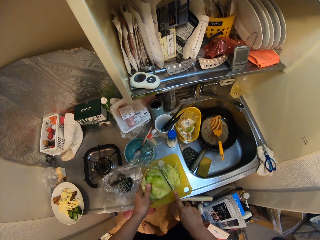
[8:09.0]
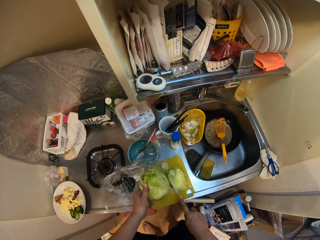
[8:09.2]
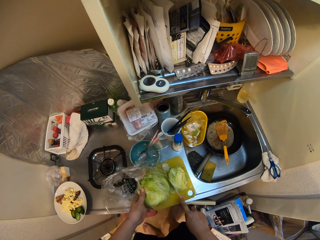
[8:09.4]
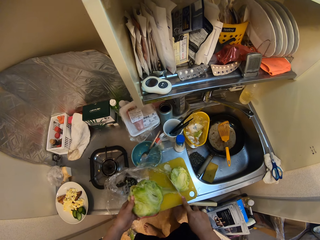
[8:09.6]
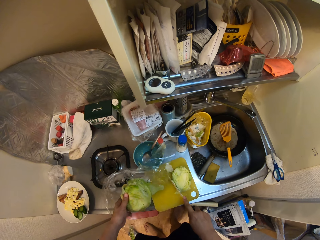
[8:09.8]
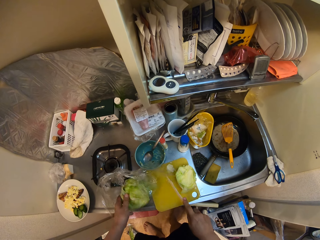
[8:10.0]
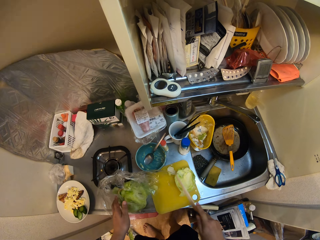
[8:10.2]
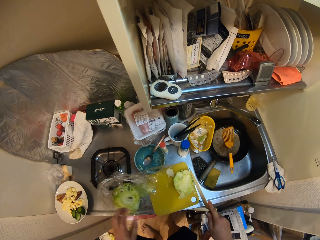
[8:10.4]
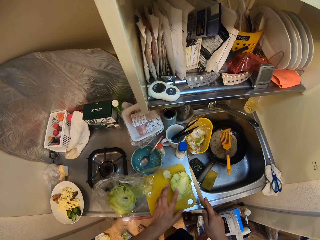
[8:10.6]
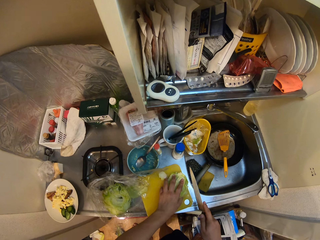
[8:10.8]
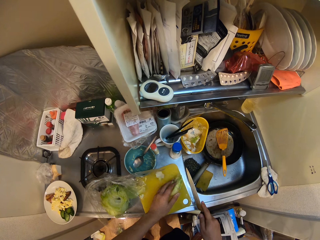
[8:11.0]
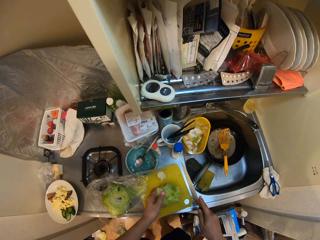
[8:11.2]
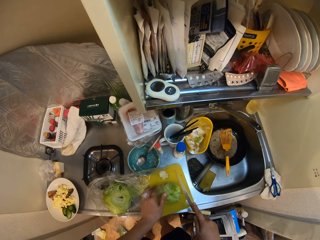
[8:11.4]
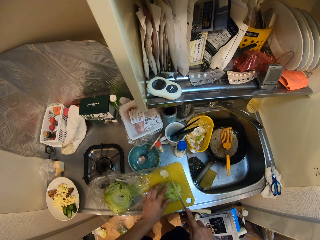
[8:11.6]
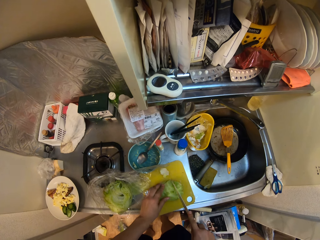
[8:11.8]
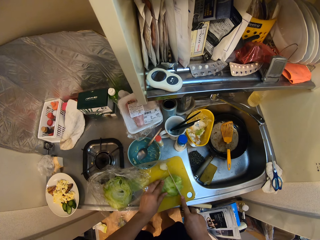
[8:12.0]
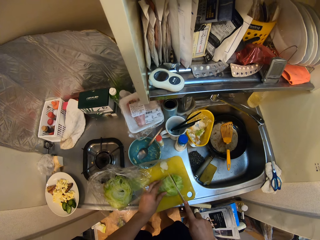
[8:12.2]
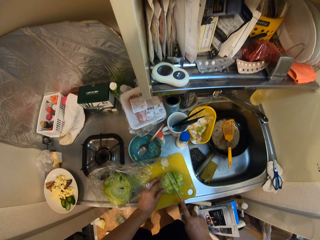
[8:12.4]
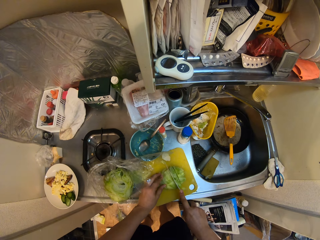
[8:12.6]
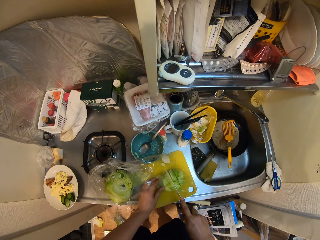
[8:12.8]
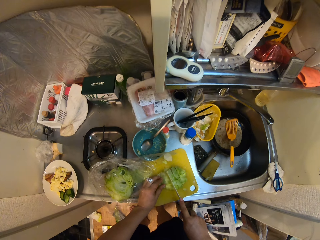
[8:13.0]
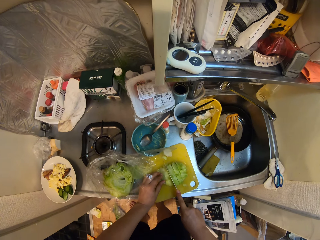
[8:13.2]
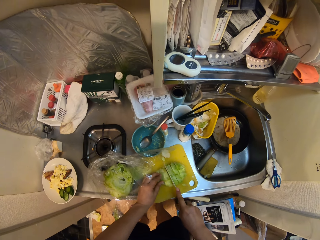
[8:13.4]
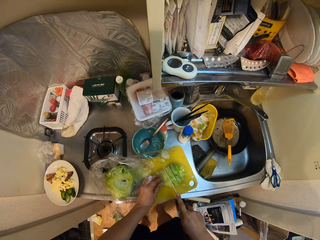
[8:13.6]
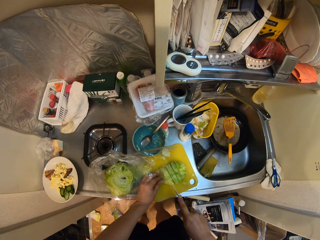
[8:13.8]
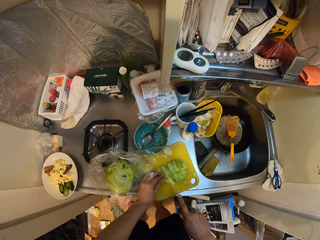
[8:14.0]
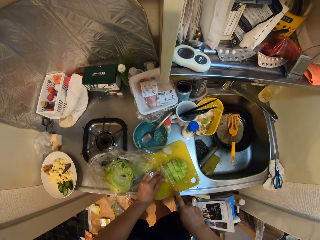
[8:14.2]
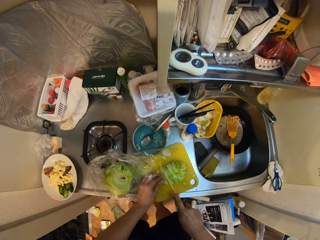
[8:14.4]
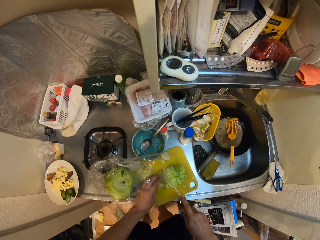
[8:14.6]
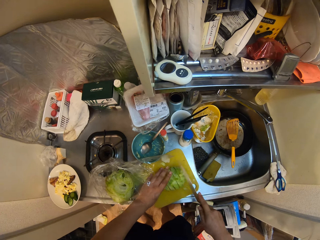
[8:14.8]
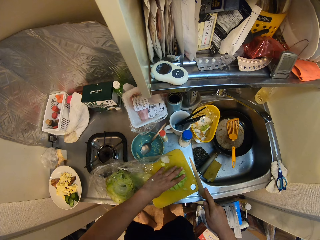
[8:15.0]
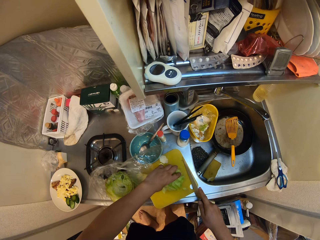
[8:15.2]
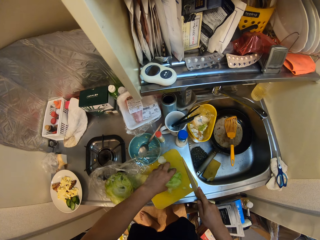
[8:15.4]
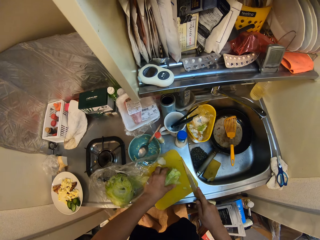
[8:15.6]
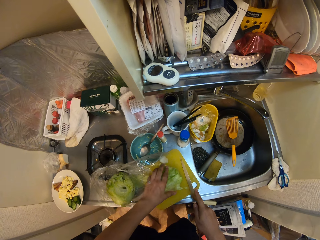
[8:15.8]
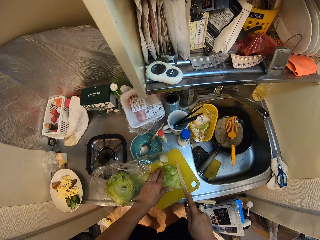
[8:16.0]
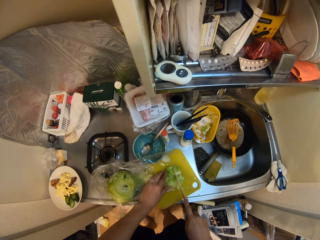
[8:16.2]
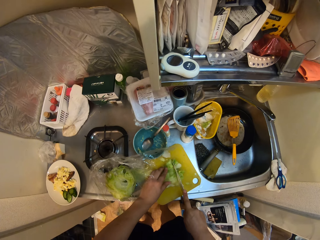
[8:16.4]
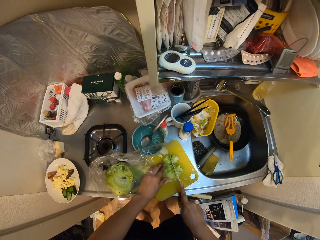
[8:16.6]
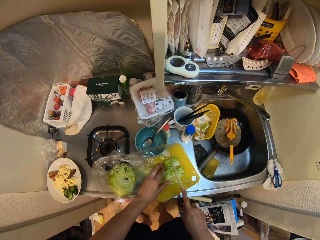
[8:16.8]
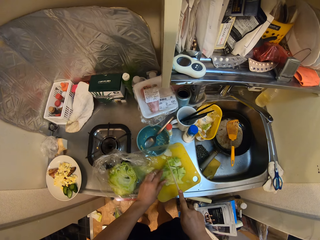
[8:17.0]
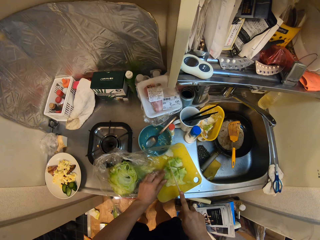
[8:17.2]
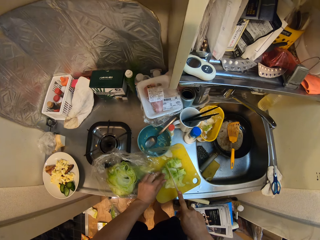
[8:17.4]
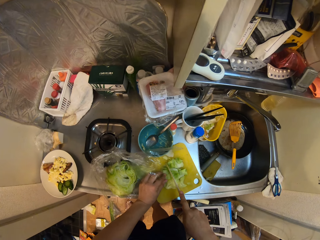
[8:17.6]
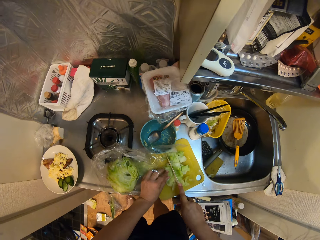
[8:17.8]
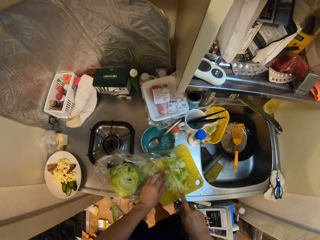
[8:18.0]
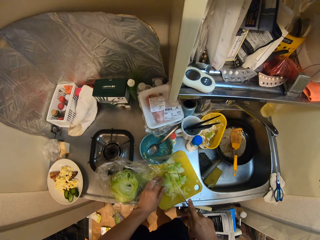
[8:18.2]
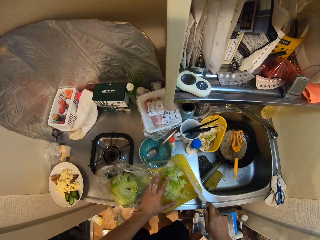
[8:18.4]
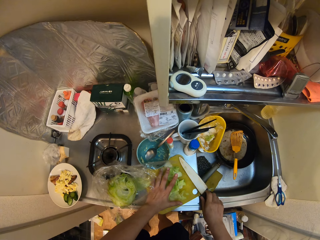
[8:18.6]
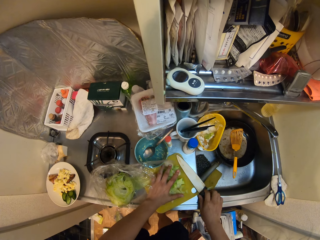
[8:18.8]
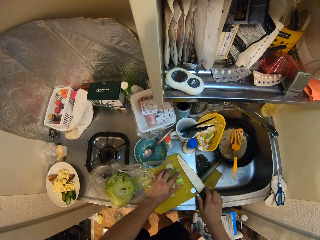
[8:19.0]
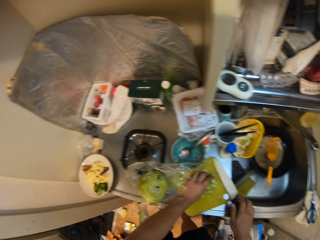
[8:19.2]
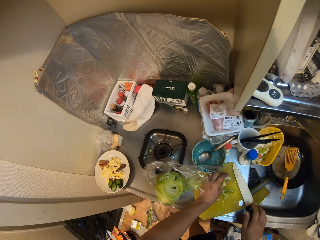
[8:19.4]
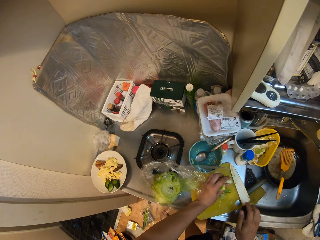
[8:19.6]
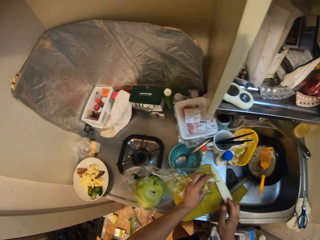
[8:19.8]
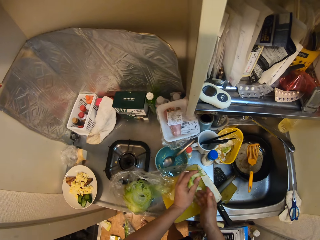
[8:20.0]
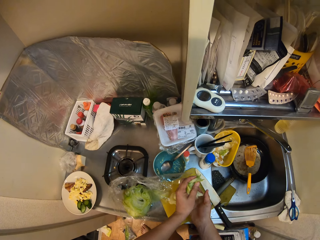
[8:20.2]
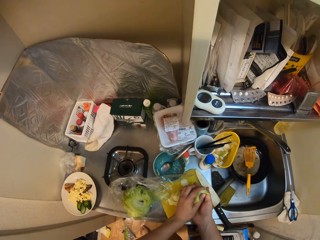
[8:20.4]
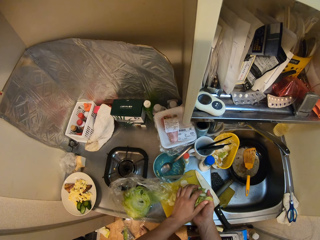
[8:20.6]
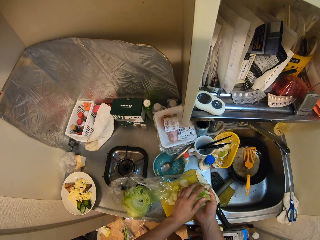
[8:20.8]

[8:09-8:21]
The camera wearer places the bunch of cucumber into the nylon on the table. He puts the lettuce aside. He holds the cucumber on the cutting board with his left hand. He moves the lettuce. He chops the cucumber or lettuce on the cutting board with the knife in his right hand. He holds the cabbage. He cuts the lettuce. He places the knife on the cutting board. He packs the chopped cucumber from the cutting board.

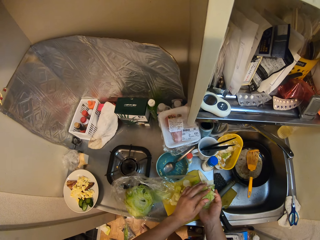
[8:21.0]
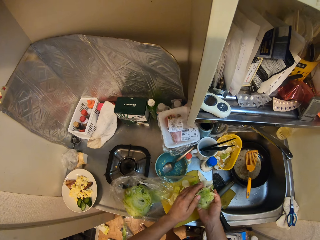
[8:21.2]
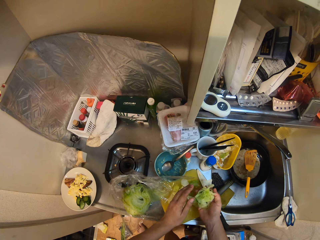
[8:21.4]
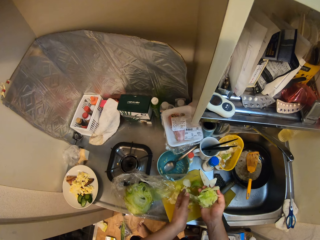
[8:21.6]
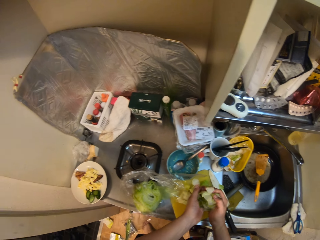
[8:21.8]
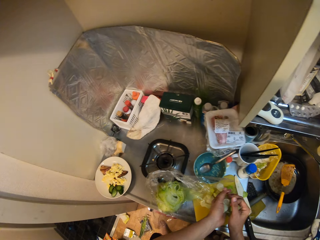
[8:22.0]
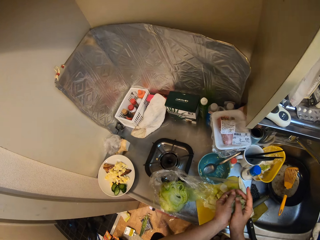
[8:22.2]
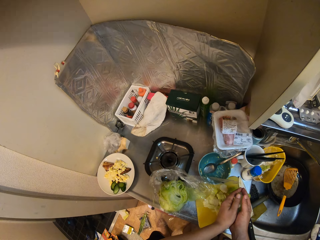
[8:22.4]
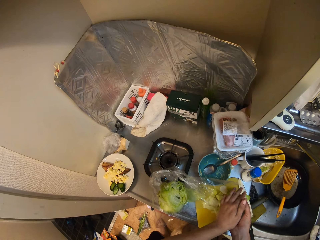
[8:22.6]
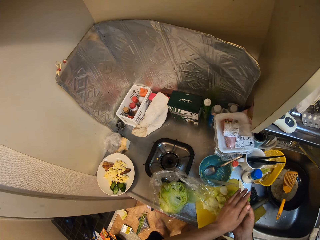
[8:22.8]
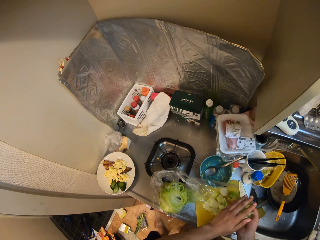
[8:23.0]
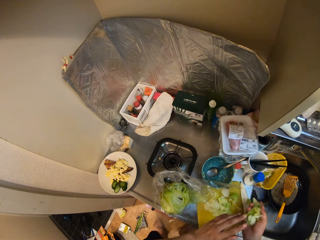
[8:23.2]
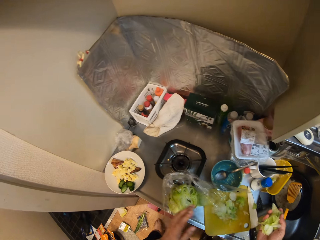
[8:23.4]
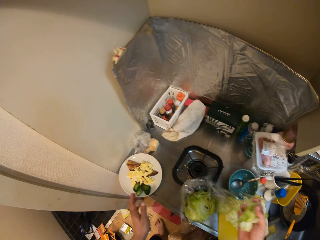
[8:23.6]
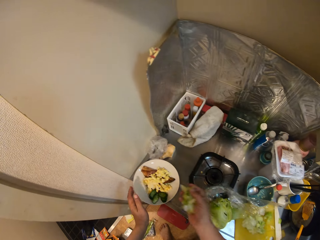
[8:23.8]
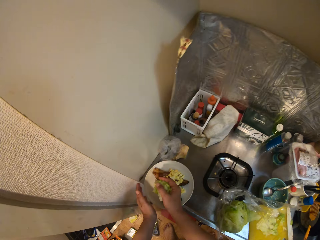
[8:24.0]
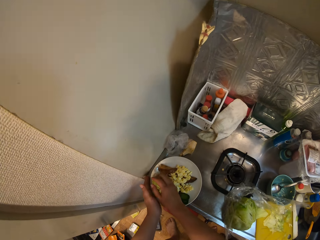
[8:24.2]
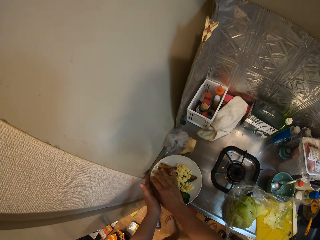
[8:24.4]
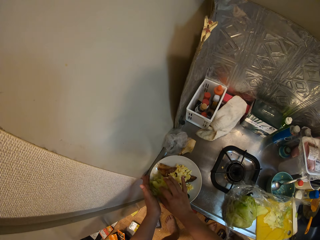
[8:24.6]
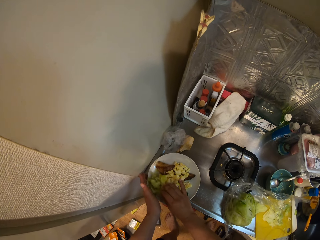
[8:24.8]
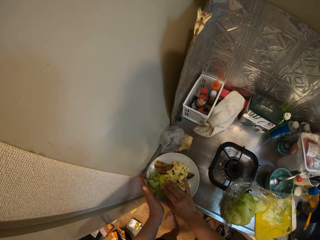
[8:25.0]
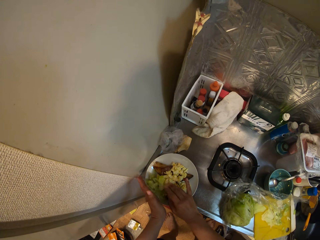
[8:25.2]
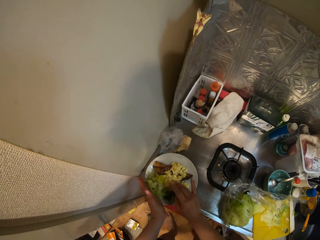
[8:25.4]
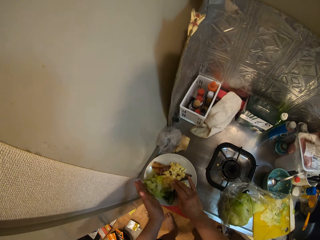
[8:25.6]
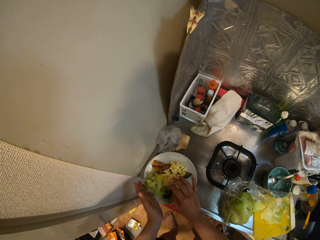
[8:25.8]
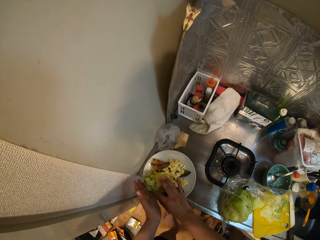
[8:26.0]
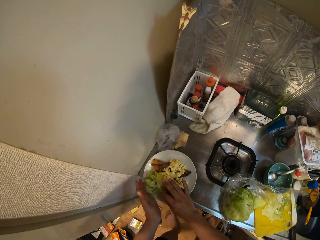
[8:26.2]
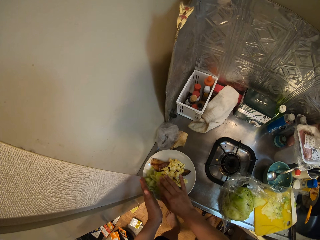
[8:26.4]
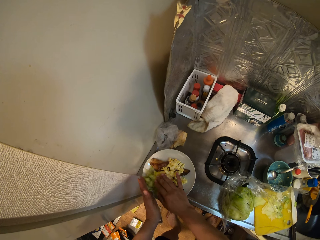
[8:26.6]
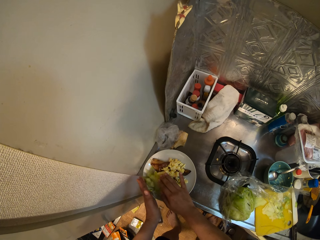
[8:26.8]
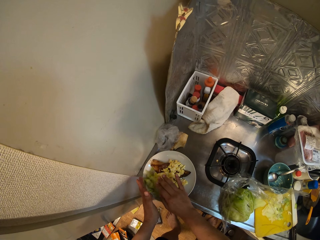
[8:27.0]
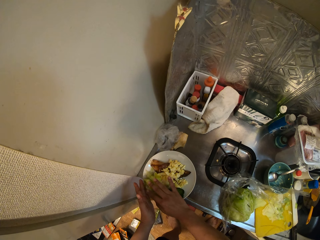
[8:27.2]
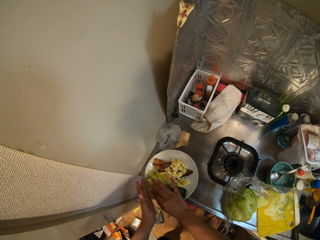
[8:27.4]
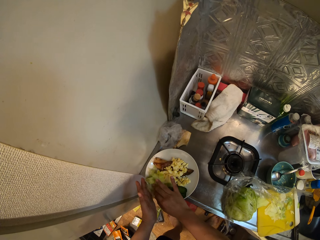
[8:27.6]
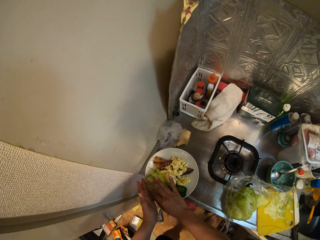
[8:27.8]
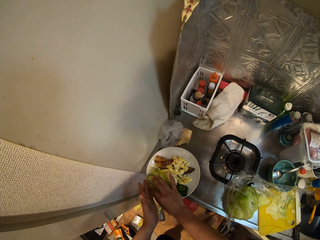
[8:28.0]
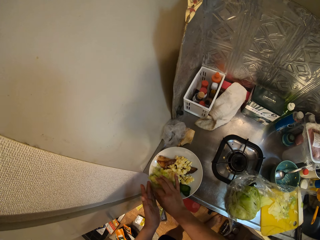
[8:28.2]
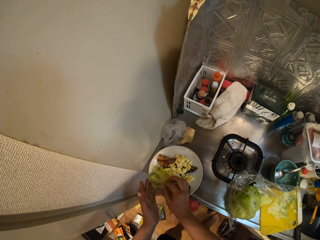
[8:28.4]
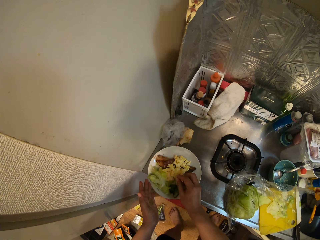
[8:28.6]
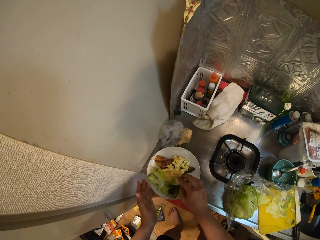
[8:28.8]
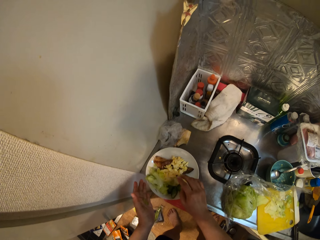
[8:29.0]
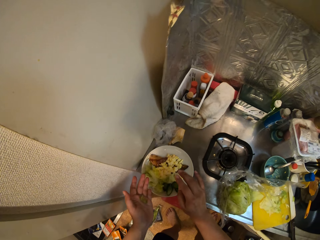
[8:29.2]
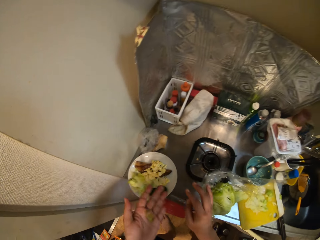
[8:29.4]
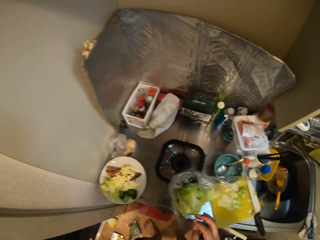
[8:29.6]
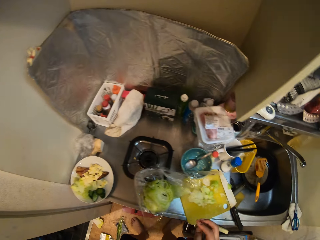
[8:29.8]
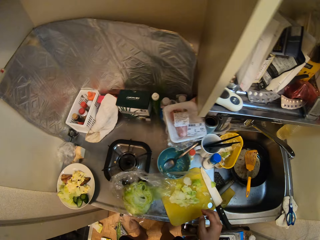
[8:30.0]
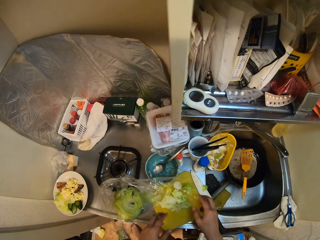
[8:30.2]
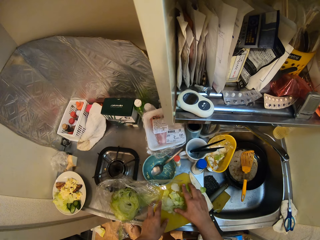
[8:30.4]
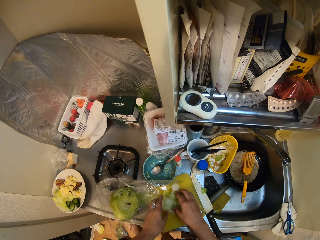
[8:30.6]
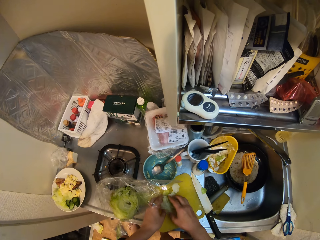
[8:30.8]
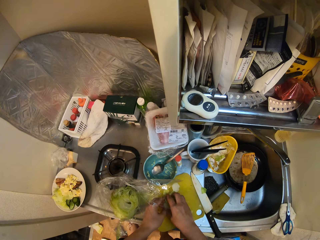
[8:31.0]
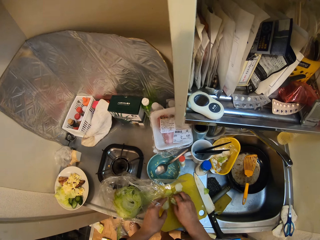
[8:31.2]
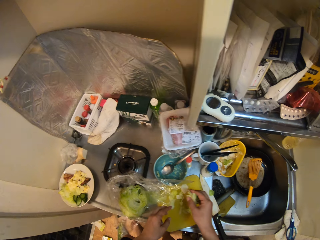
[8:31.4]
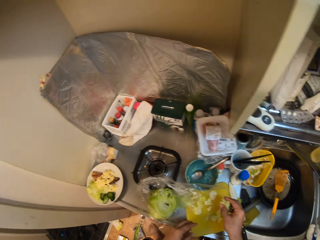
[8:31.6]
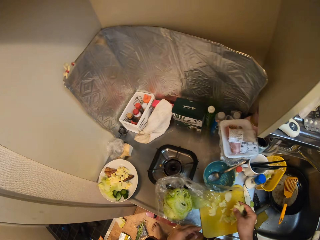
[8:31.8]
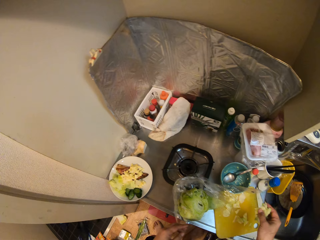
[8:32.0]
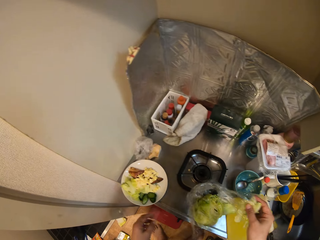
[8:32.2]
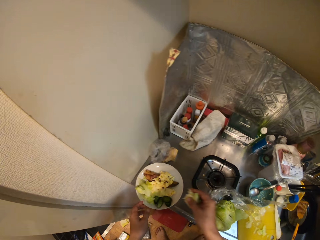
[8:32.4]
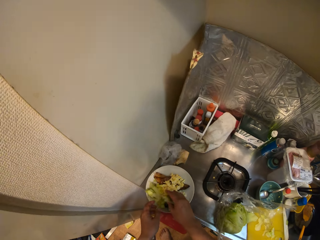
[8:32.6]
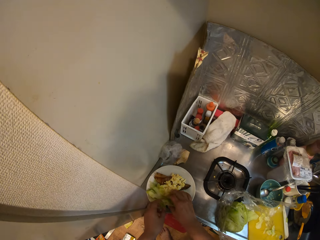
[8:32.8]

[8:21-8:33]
The camera wearer puts the lettuce or cucumber on the other hand. They hold the lettuce with both hands. They move their hands towards the plate. They drop the chopped cucumber in the plate on the sink. They hold the plate. They move the lettuce. They move their hands away from the plate. They pack the chopped cucumber from the cutting board. They move their hands towards the plate.
